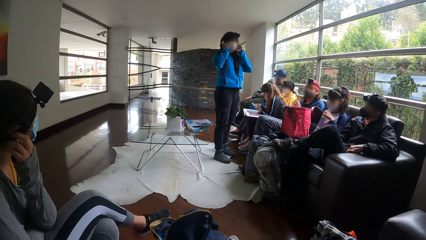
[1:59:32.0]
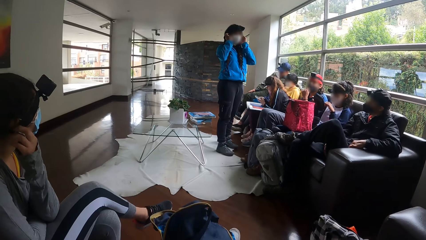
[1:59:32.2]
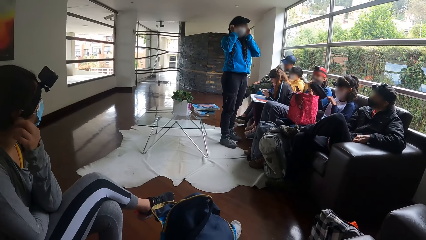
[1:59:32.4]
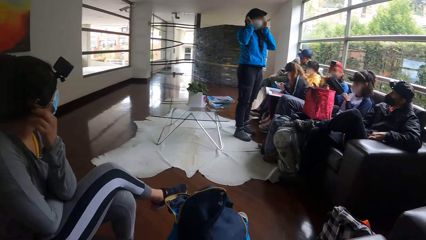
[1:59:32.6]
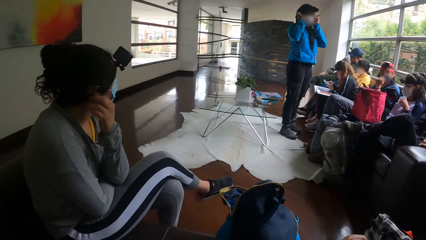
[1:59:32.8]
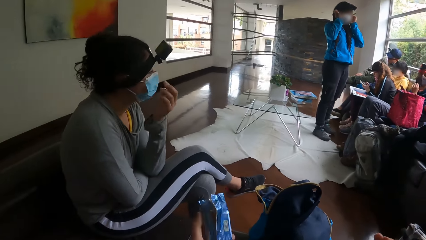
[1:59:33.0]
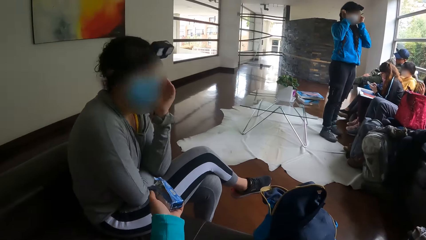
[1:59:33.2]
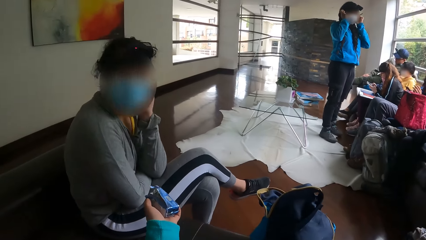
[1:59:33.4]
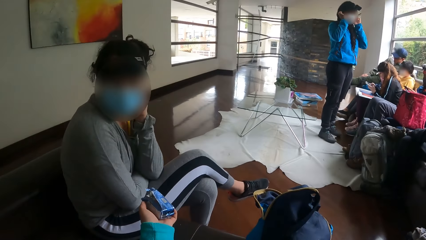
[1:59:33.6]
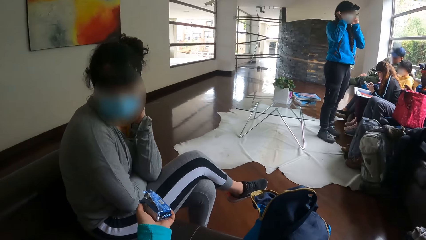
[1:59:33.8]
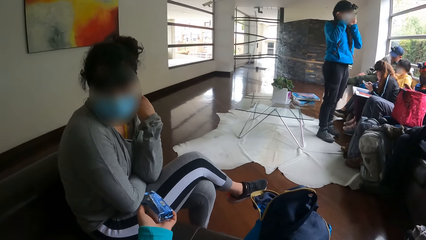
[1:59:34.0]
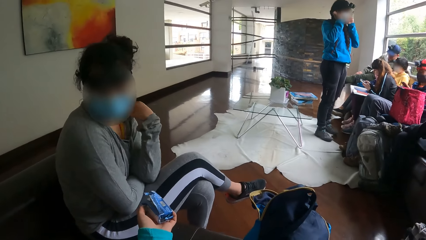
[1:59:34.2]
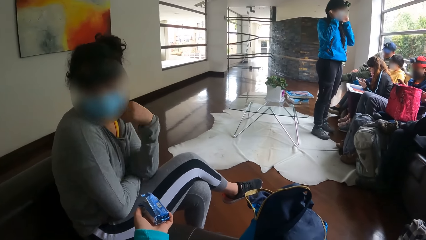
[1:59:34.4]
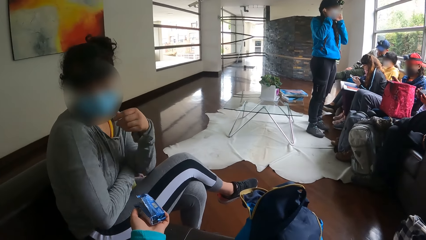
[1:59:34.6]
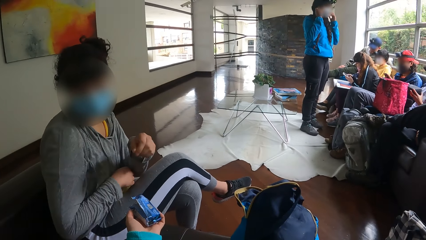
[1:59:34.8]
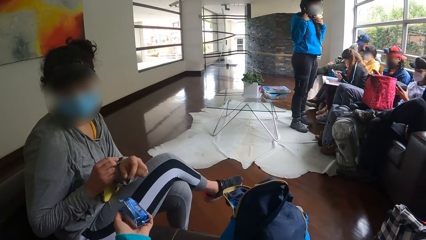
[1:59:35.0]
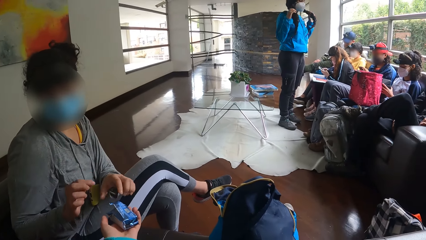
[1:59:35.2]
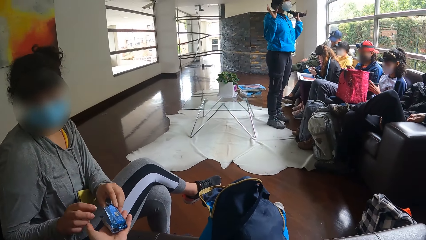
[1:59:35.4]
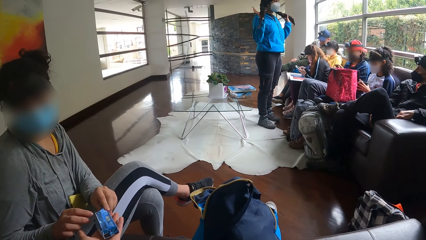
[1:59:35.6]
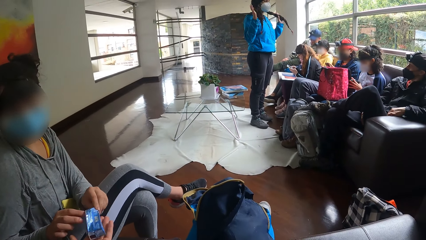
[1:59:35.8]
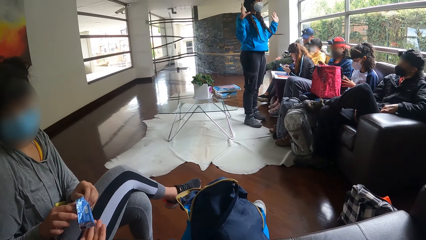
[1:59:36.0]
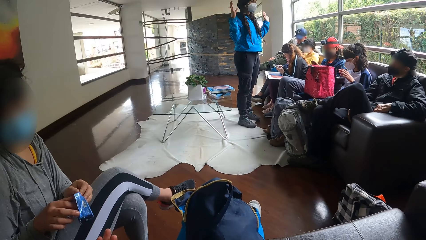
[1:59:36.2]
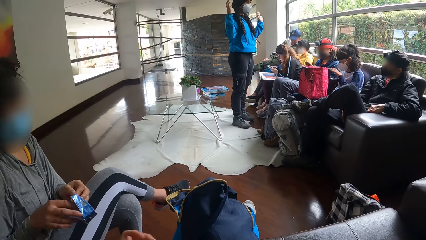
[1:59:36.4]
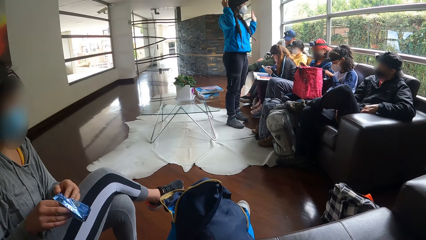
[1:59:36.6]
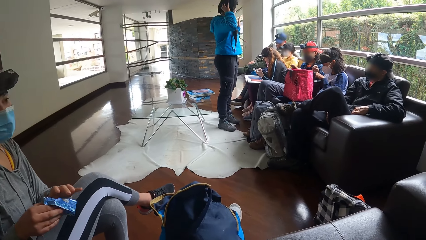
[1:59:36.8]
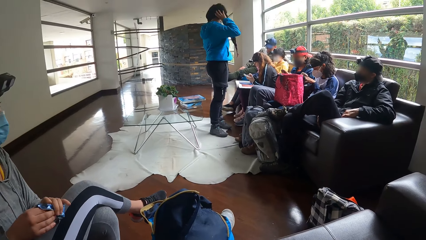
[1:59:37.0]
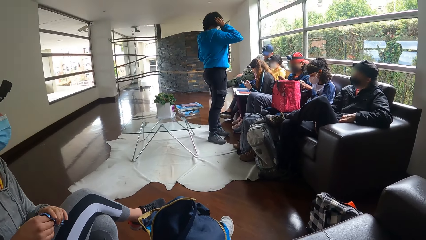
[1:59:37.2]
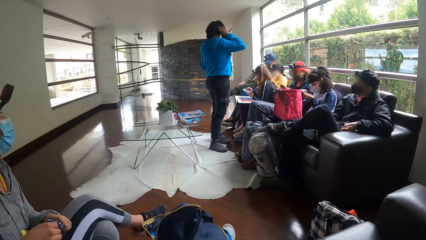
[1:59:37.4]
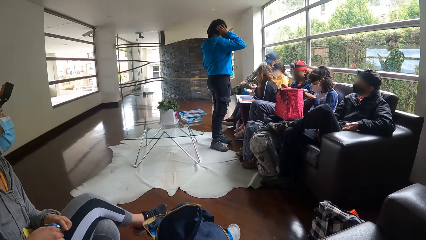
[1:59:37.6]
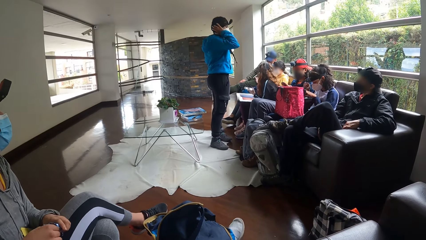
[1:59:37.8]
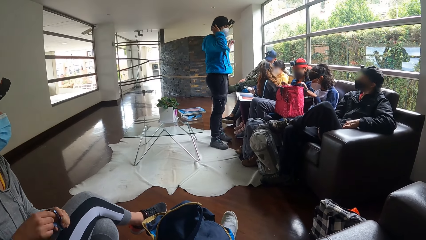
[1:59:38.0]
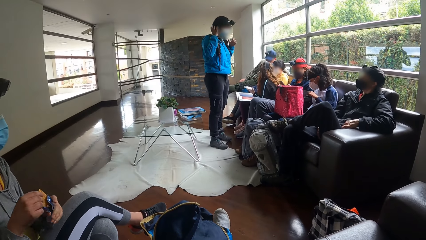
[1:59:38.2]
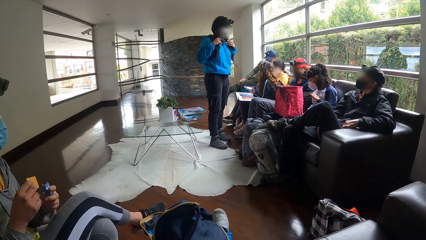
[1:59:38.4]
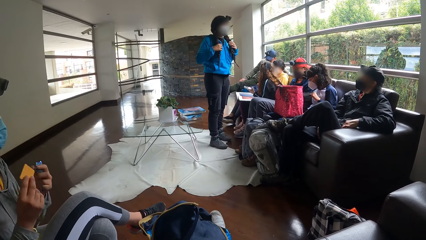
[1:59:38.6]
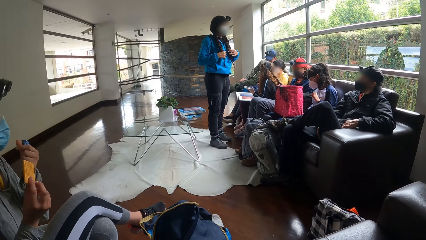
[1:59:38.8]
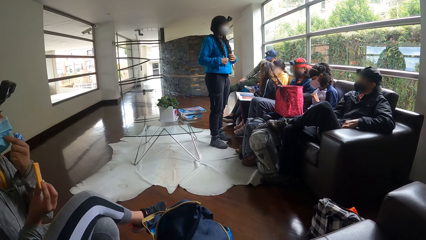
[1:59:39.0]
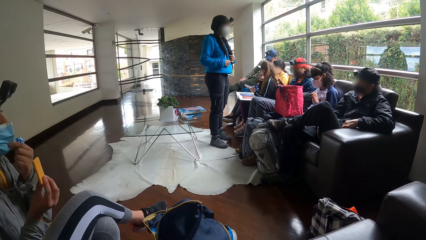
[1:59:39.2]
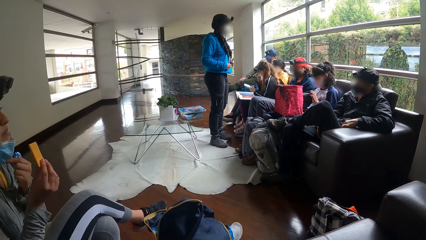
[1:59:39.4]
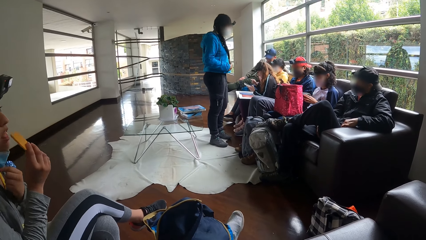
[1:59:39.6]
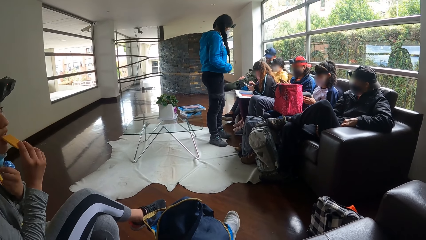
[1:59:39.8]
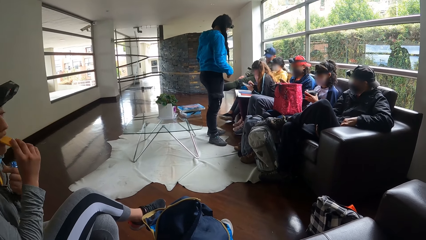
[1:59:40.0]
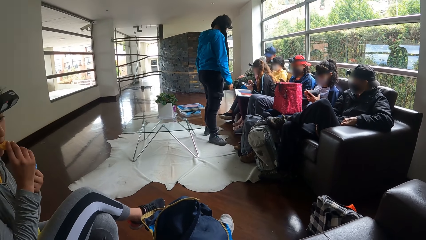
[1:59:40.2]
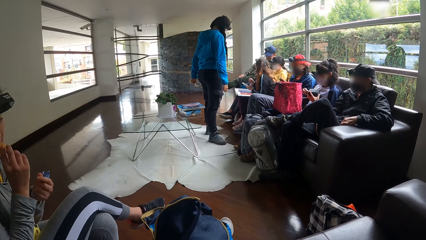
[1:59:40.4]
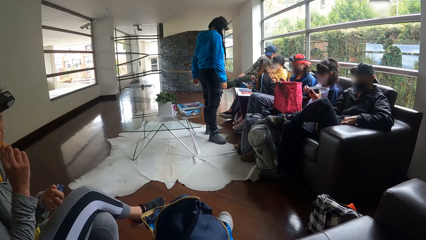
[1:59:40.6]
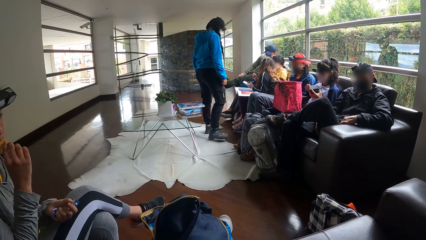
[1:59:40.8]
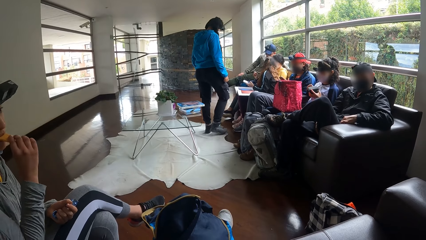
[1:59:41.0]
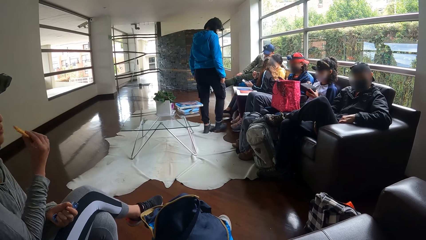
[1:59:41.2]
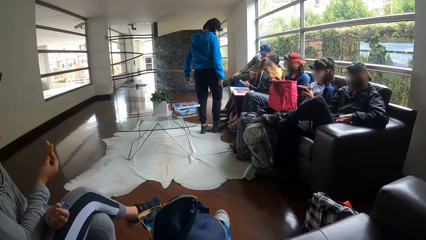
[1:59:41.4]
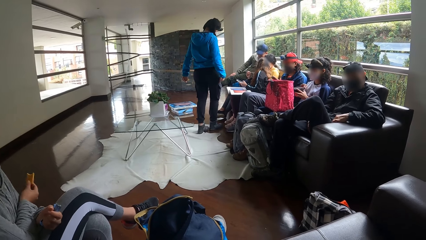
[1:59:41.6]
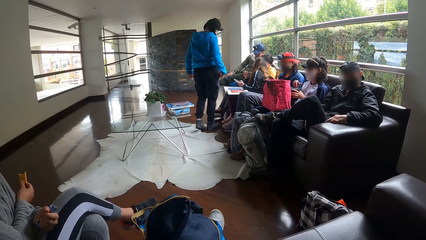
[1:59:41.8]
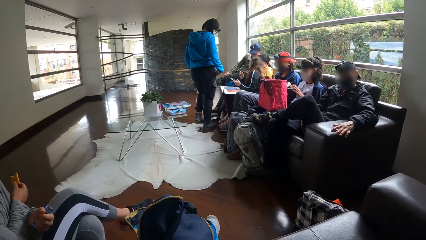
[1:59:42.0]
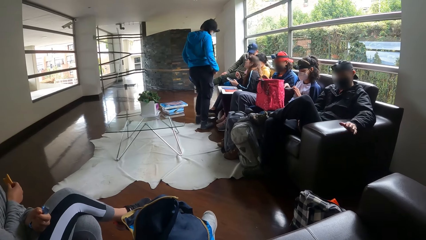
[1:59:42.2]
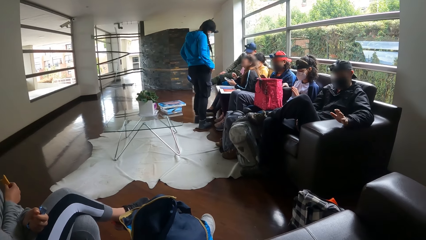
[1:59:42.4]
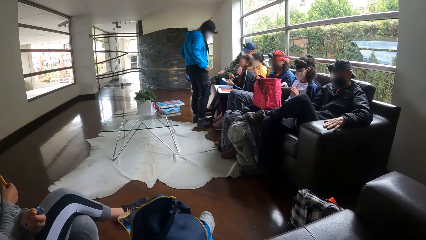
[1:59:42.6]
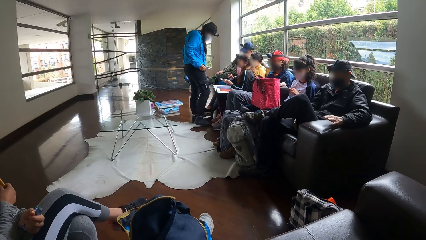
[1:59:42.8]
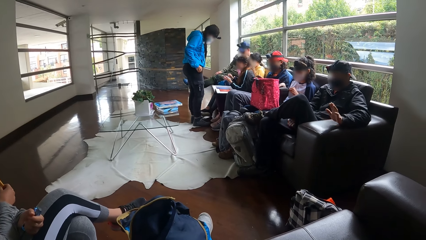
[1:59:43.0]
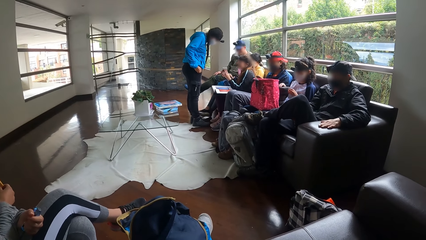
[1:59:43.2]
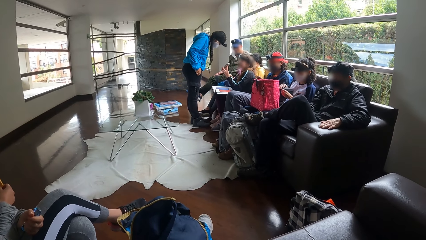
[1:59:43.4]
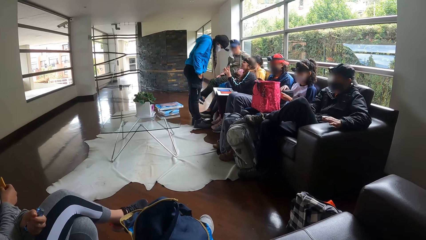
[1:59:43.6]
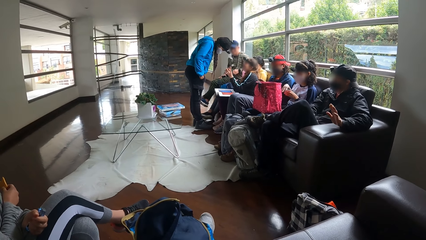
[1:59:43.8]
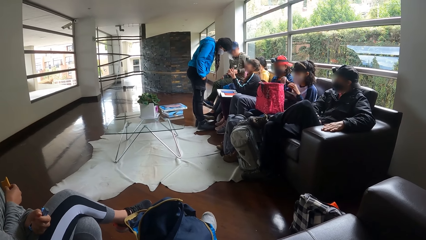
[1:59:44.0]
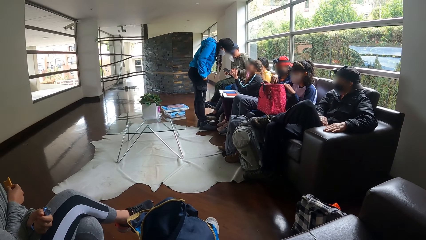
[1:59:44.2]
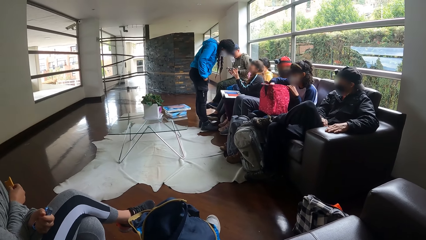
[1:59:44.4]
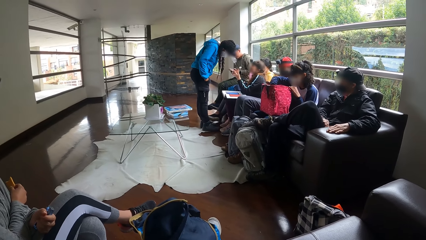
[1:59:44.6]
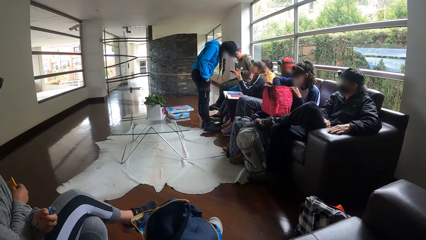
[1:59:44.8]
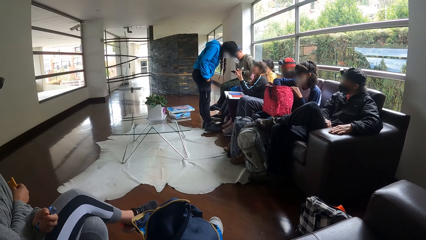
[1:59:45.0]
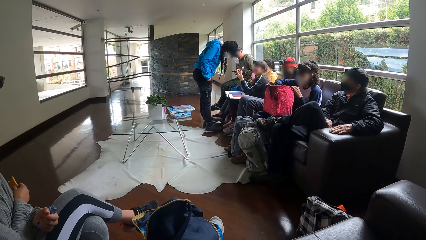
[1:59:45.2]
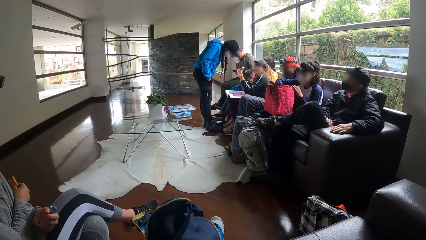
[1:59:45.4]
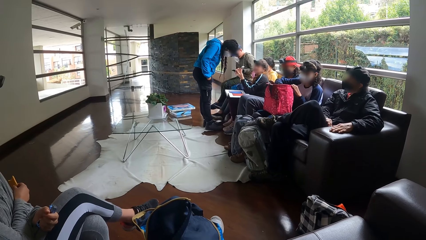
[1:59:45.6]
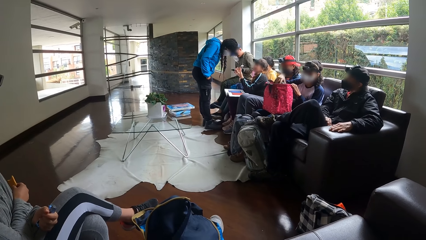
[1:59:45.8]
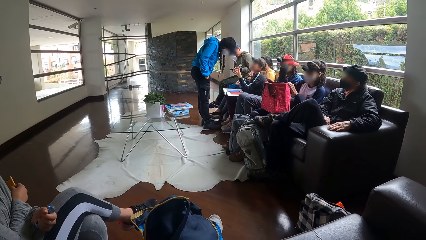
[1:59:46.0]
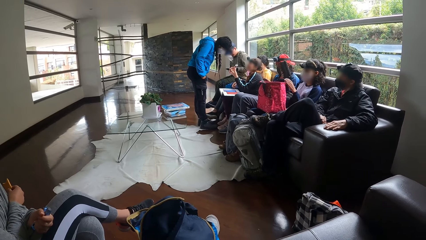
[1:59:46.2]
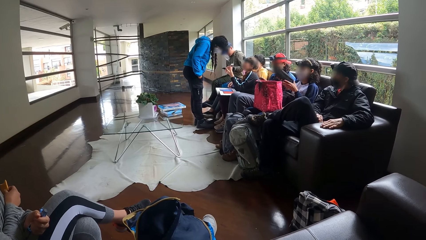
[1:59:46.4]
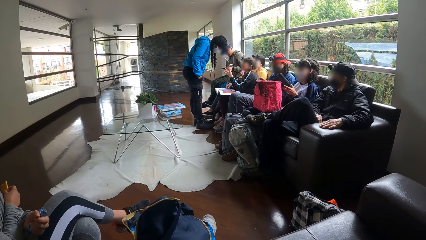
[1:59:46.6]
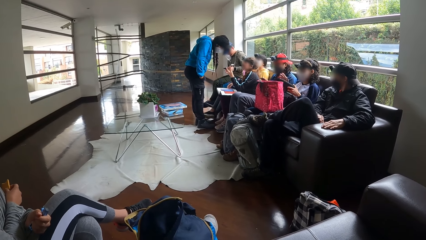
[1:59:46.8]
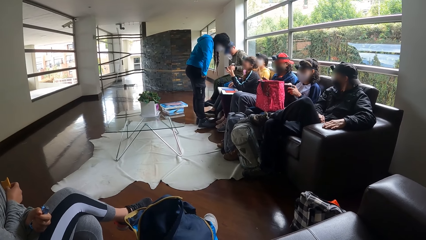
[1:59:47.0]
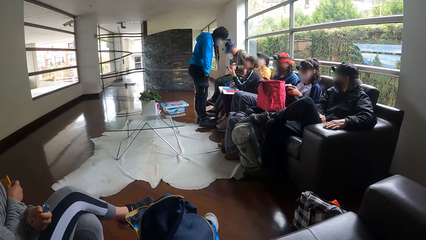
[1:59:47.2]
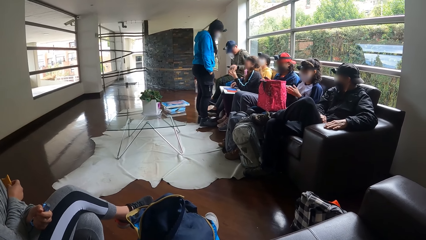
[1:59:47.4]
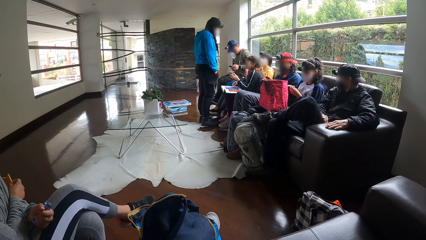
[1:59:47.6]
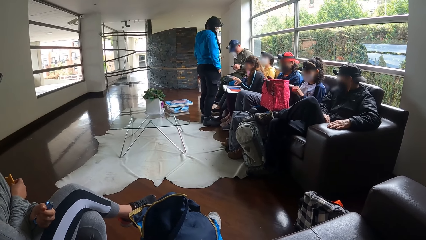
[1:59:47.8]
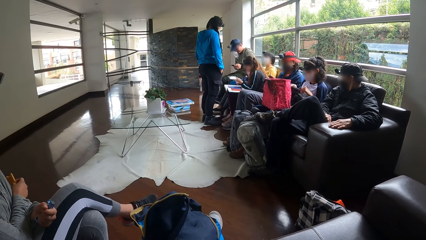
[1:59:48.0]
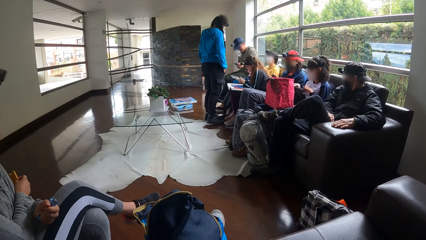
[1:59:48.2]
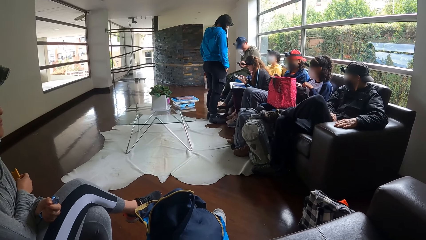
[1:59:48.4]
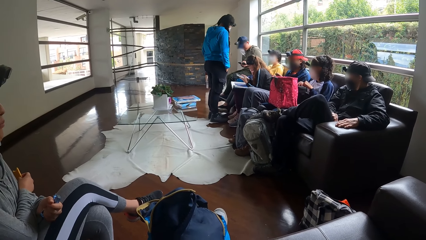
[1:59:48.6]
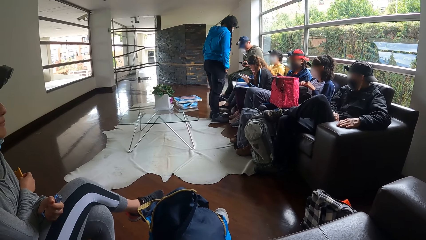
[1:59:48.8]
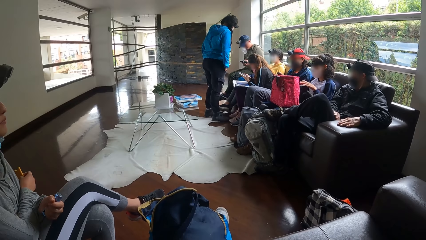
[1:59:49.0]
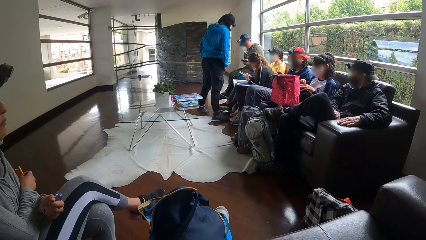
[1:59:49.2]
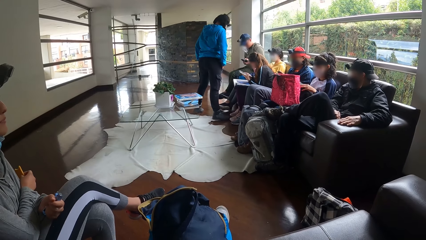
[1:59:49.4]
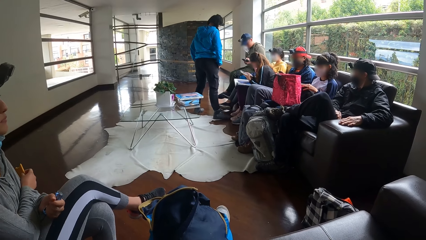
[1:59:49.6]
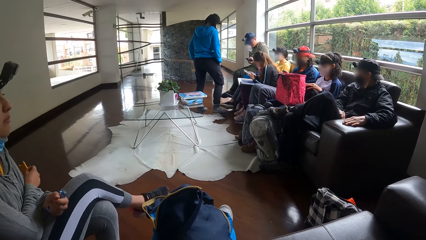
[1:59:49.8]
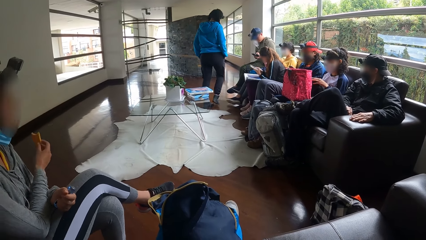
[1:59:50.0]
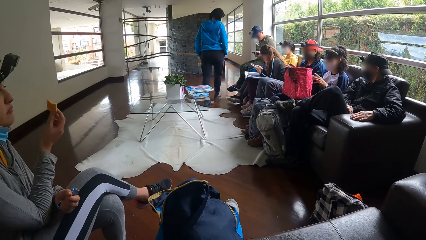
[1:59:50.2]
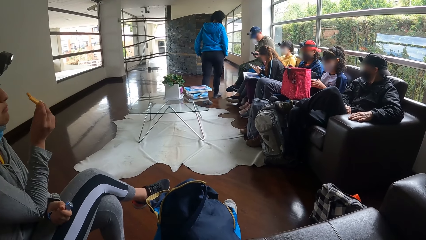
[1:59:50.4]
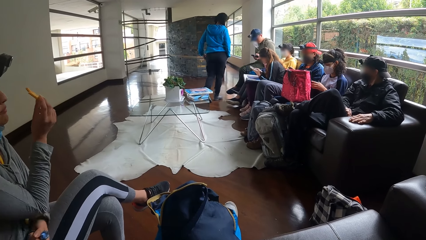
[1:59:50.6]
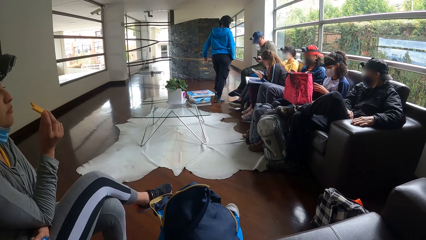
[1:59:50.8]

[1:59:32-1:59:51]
The camera wearer gives a woman a pack of biscuits with her left hand. The woman lifts her hand. Another woman touches her hair with both hands. The first woman takes the pack of biscuits from the camera wearer with both hands. She picks a biscuit from the pack of biscuits in her left hand with her right hand. She pulls down the face mask on her face with her left hand, eats biscuits and puts the biscuit in her right hand into her mouth. A third woman converses with the second woman. Another woman picks up a purse from the bag on her legs with her right hand, passes the purse from her right hand to her left hand, and opens the purse in her left hand with her right hand. The third woman operates the phone with both hands. A lady bends.
